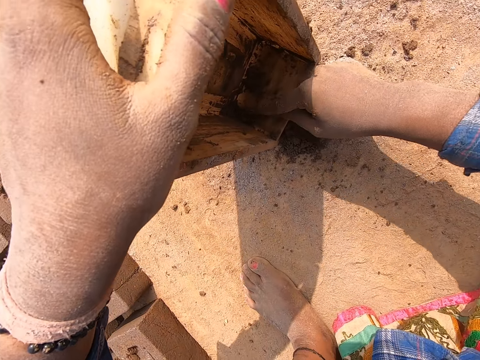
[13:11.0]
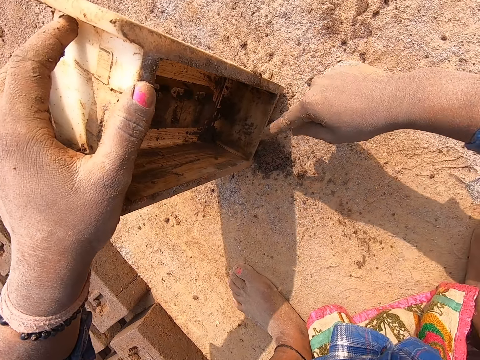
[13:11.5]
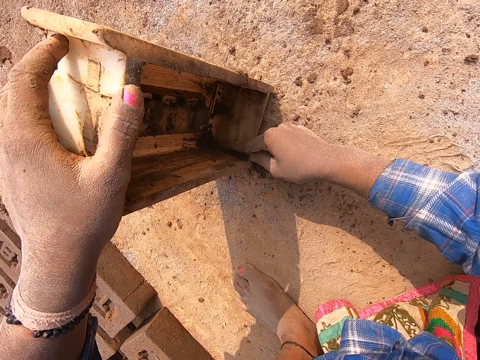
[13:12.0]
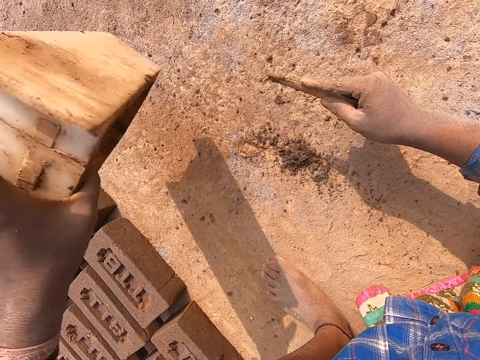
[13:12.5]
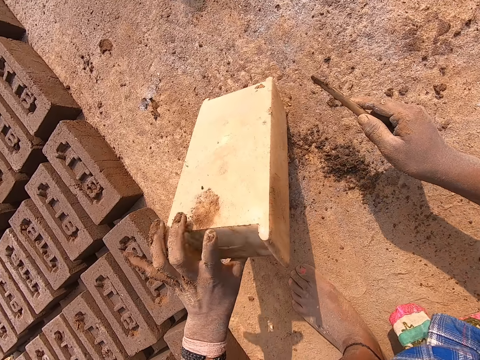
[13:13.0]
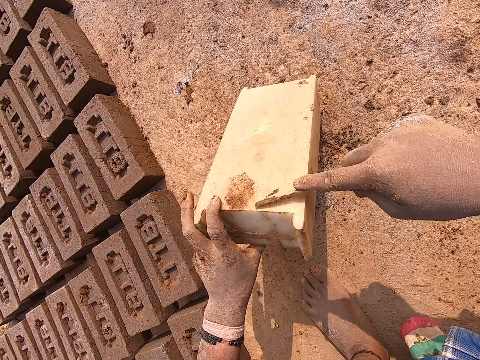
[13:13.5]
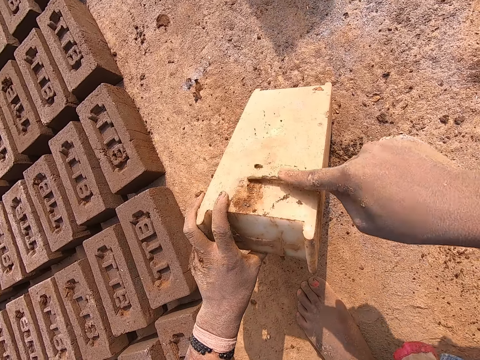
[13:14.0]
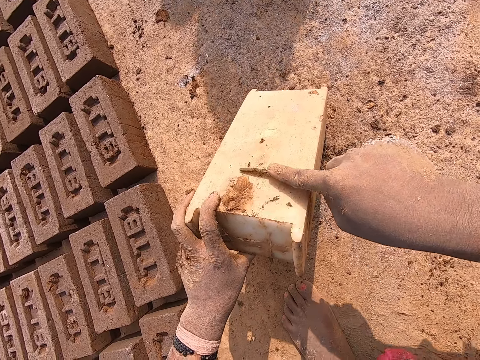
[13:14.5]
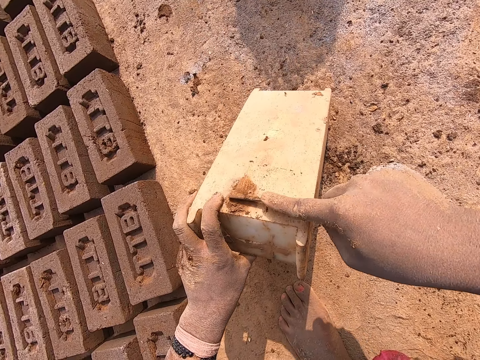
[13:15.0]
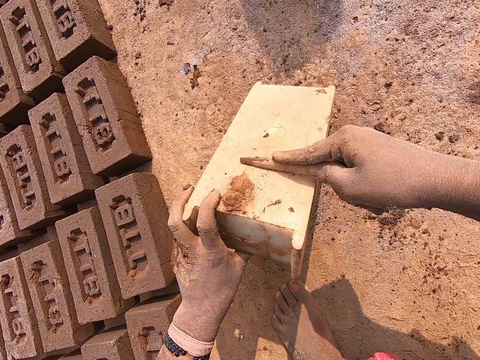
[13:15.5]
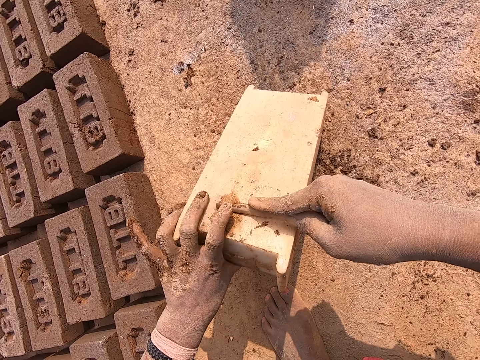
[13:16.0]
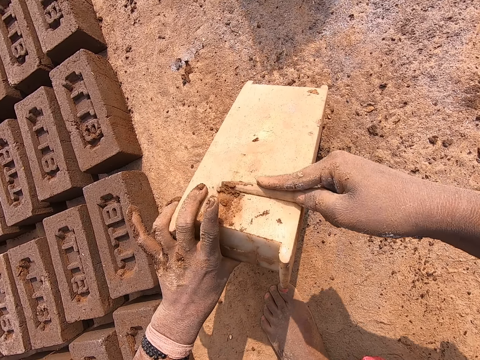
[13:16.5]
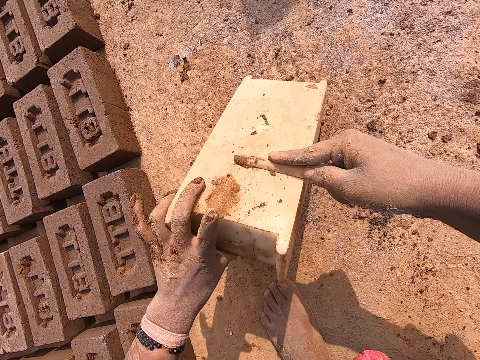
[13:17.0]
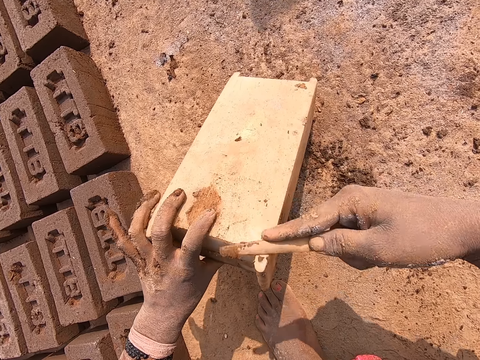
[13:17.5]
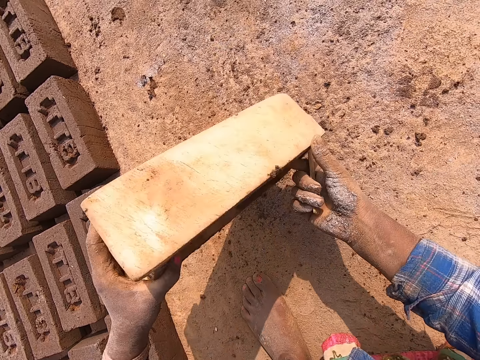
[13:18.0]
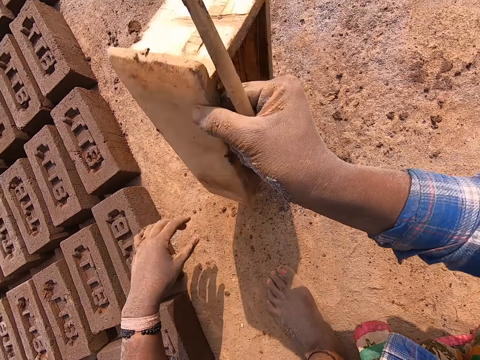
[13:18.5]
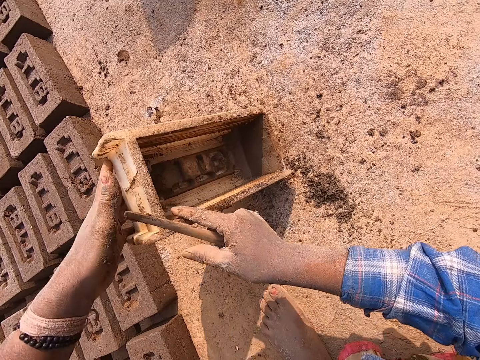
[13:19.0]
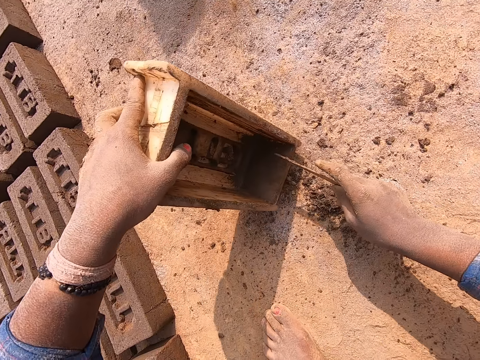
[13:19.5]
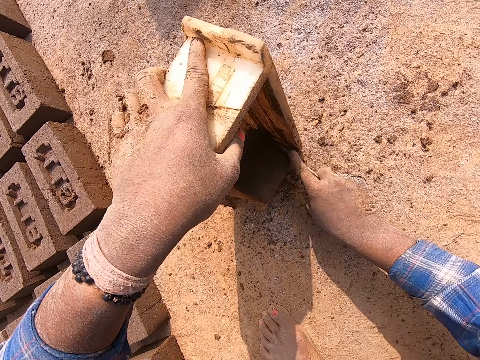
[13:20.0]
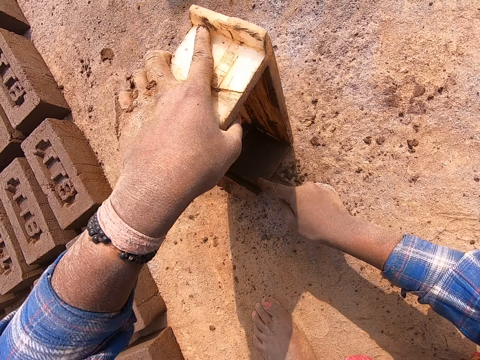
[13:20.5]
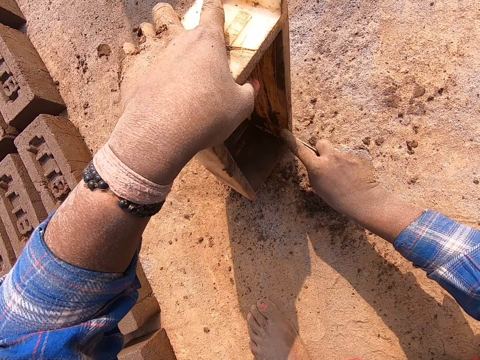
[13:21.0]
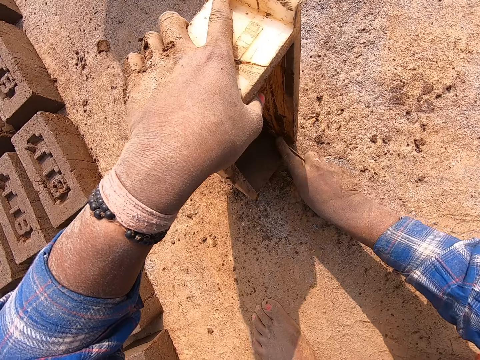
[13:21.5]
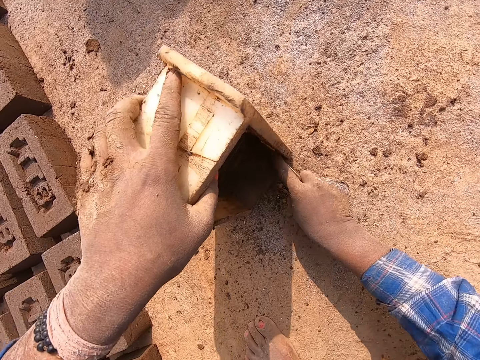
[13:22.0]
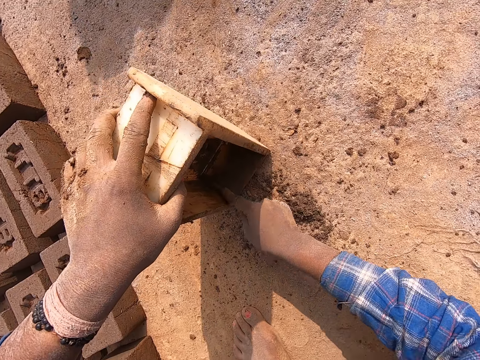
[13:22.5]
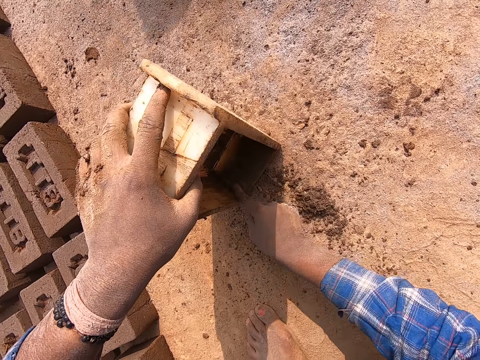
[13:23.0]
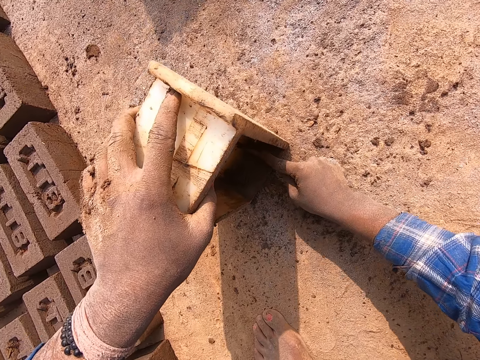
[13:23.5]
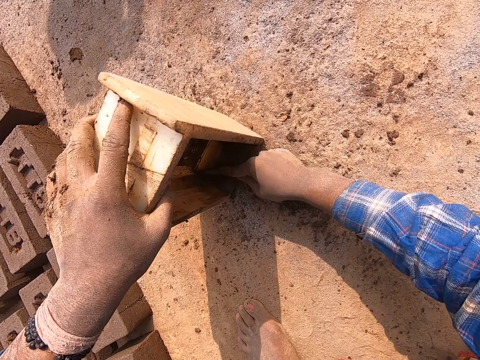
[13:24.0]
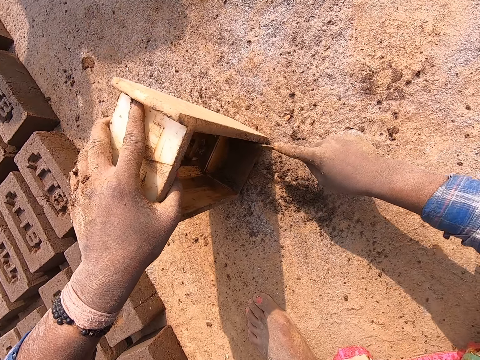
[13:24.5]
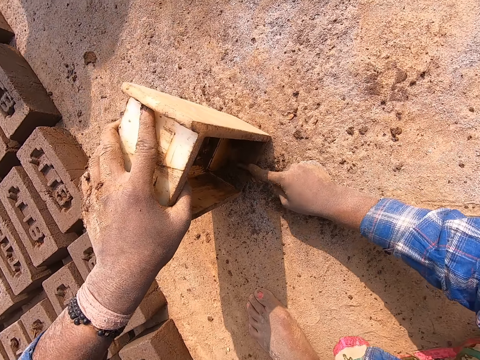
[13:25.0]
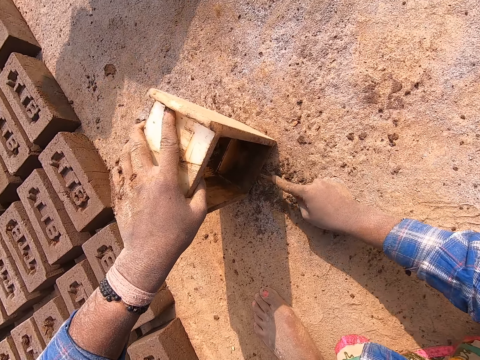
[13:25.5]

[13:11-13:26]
The camera wearer hits the brick mold on the ground. He turns the brick mold. He scrapes the wet clay on the brick mold with the stick in his right hand. He turns the brick mold in his hands. He scrapes the wet clay inside the brick mold with the stick in his right hand.

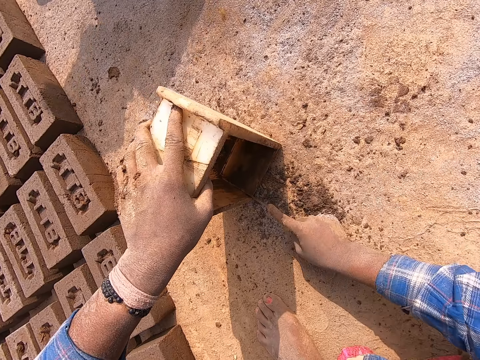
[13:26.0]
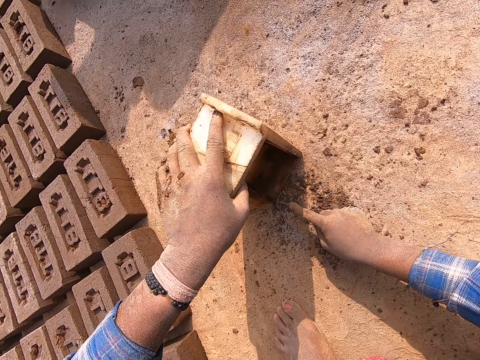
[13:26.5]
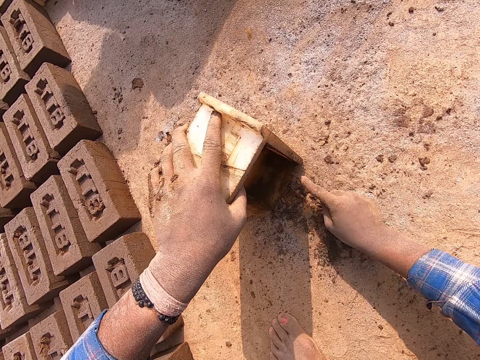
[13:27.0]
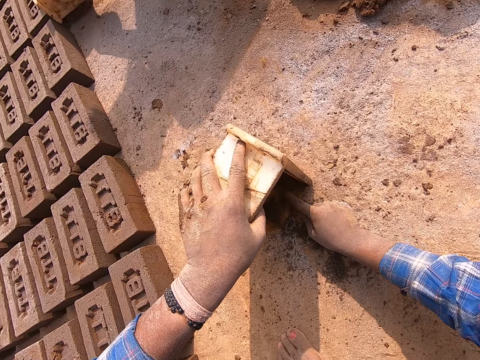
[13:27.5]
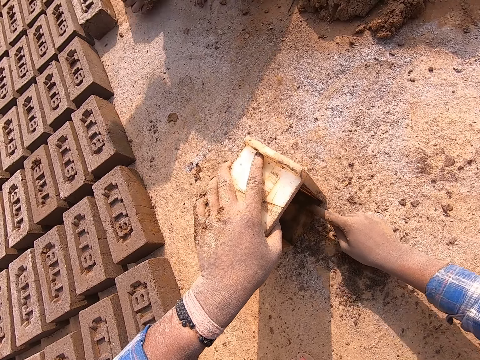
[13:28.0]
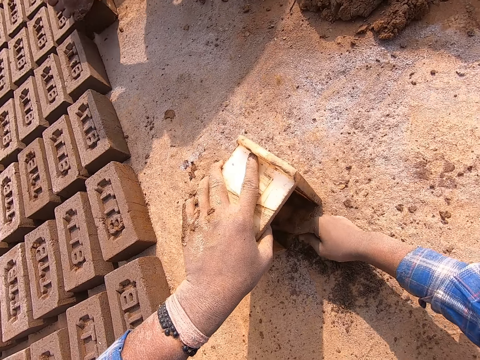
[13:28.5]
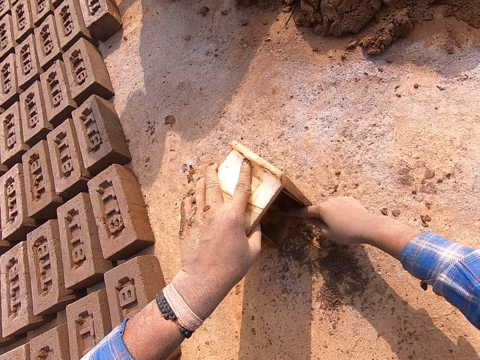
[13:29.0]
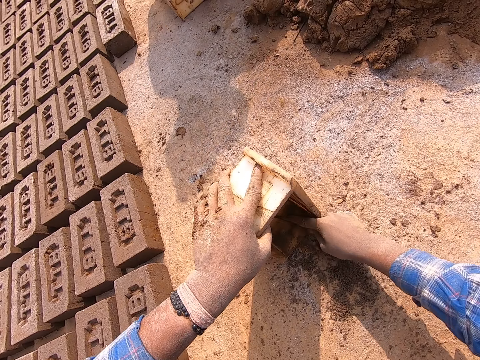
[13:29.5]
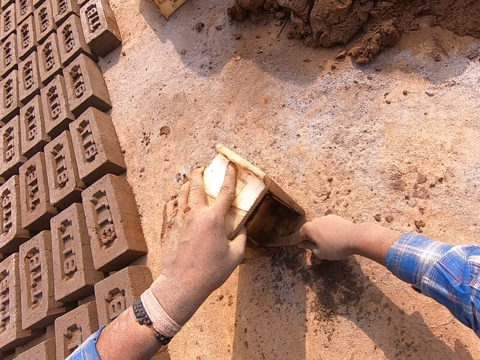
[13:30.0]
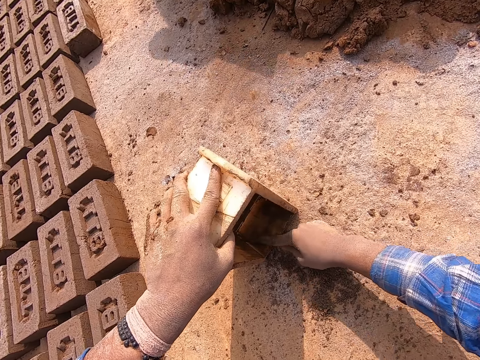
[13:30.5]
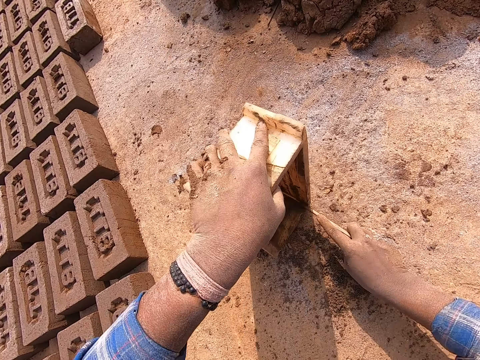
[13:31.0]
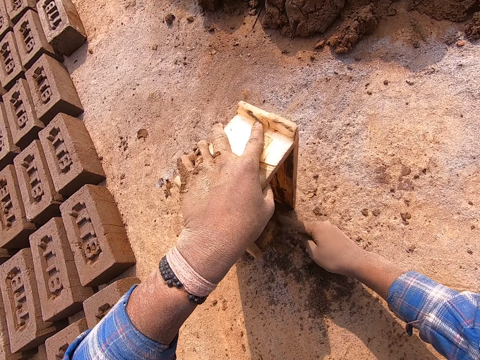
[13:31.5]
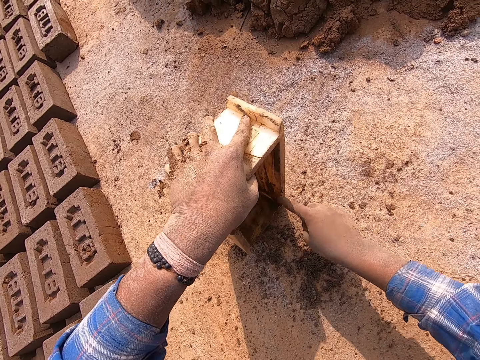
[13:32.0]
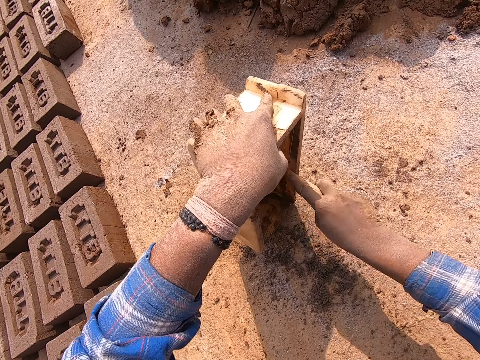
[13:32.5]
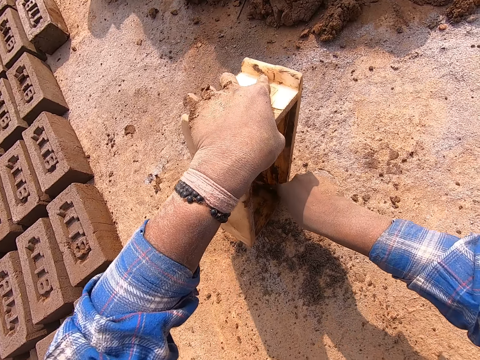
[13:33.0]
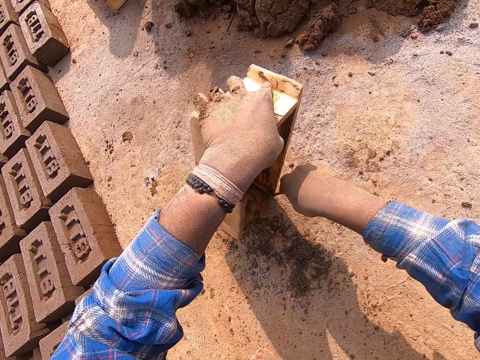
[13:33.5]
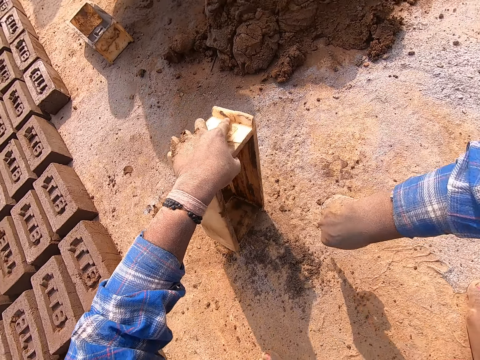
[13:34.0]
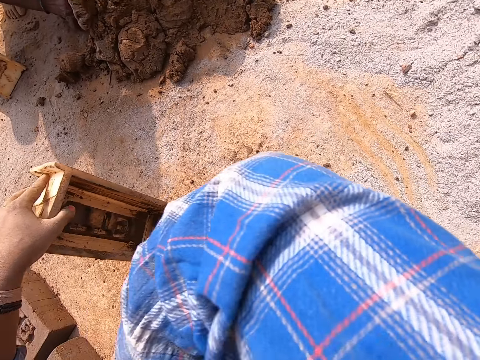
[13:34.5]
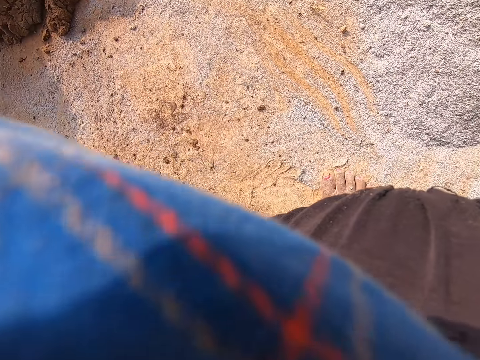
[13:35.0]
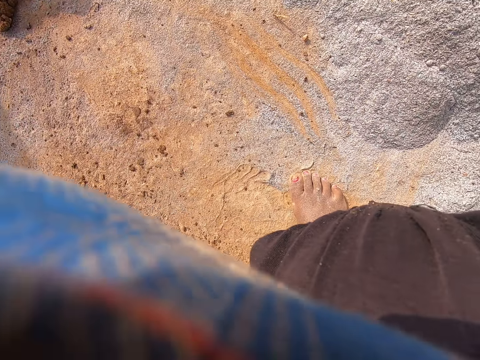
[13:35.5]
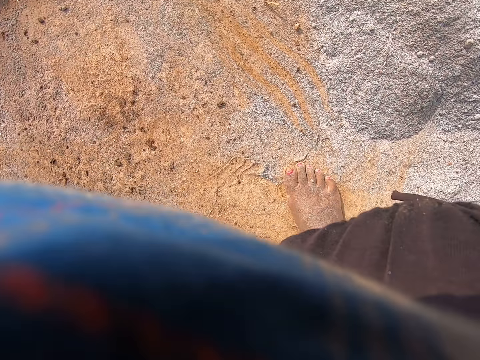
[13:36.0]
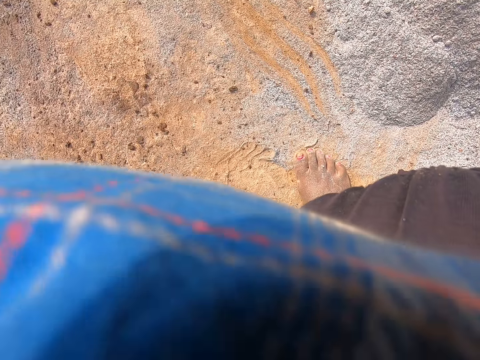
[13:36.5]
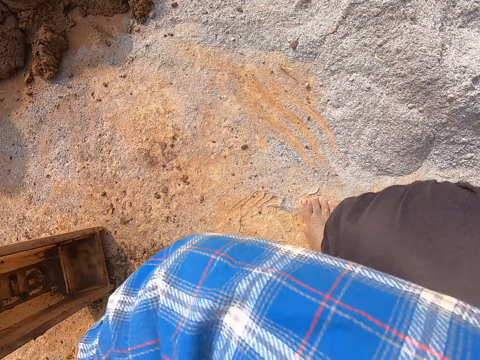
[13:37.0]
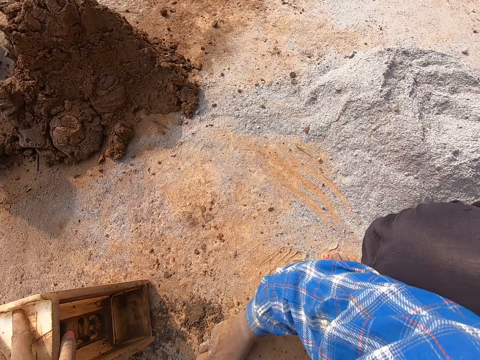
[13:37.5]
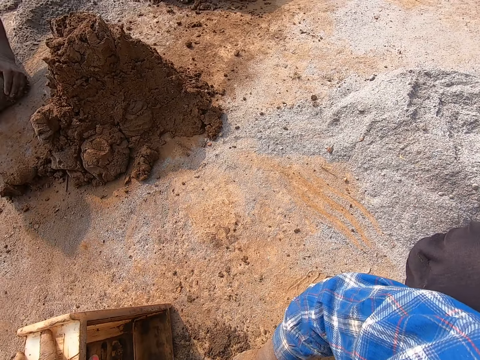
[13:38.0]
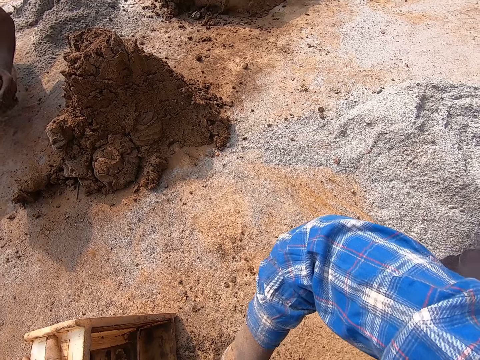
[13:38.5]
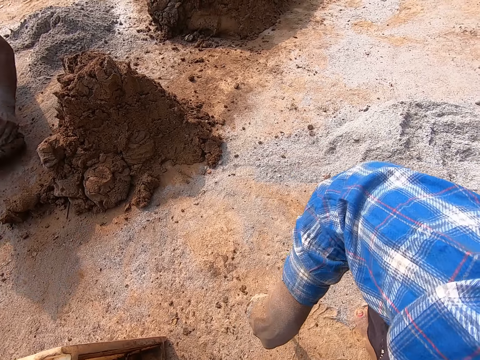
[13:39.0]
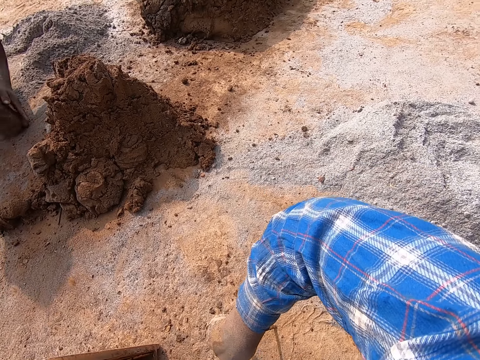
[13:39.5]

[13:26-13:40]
The camera wearer wipes his face with his right arm. The man rolls some wet clay on the ground with both hands.
